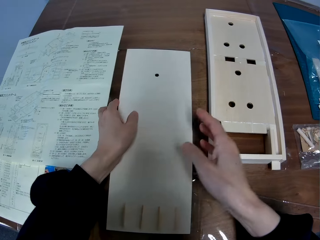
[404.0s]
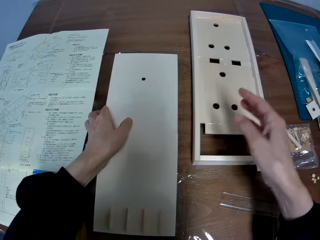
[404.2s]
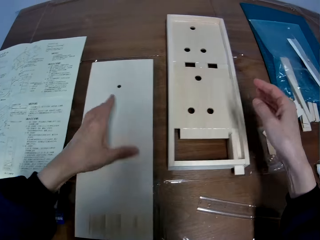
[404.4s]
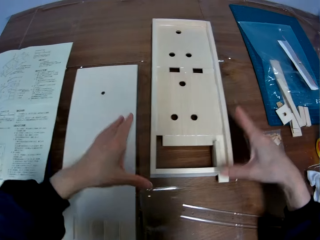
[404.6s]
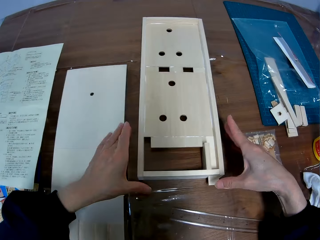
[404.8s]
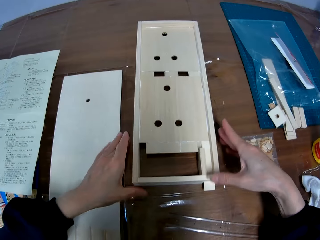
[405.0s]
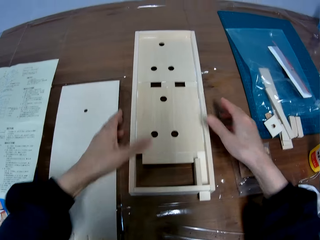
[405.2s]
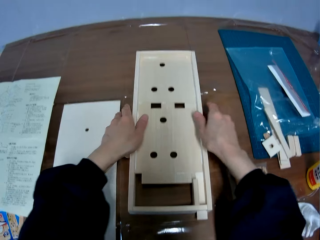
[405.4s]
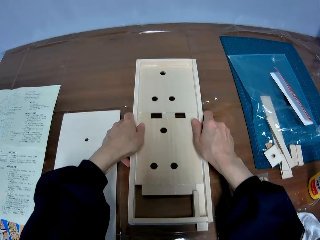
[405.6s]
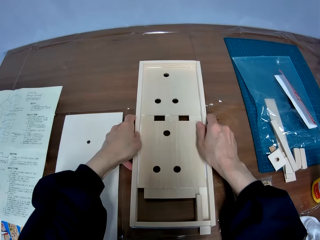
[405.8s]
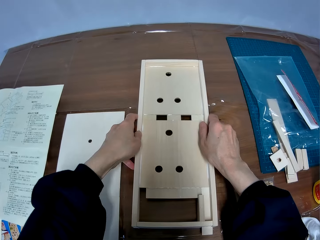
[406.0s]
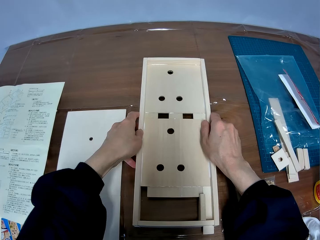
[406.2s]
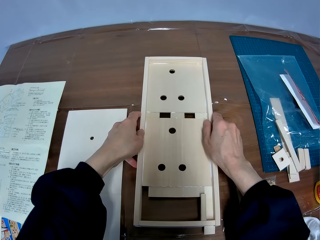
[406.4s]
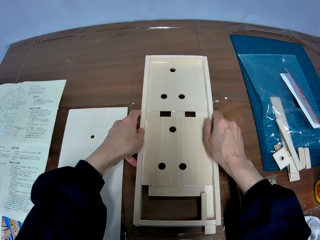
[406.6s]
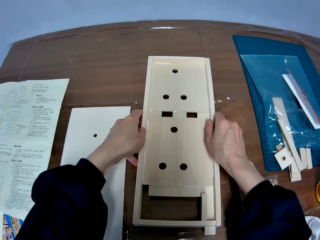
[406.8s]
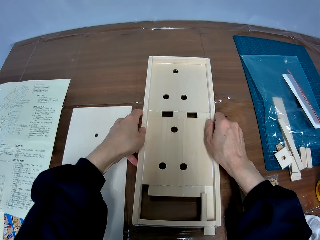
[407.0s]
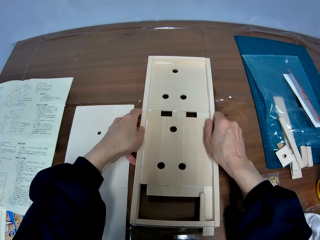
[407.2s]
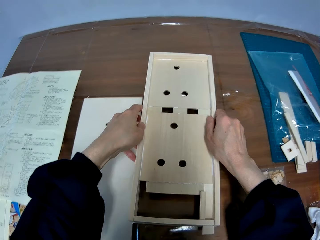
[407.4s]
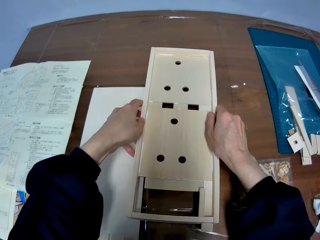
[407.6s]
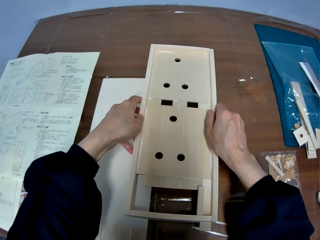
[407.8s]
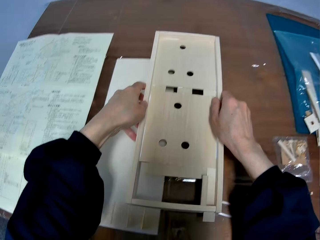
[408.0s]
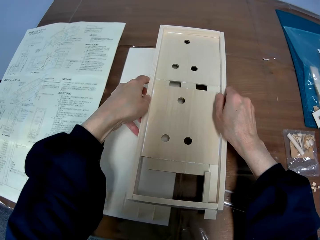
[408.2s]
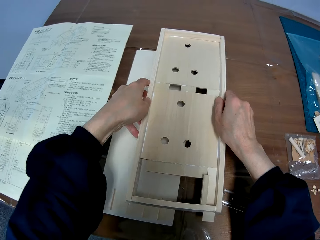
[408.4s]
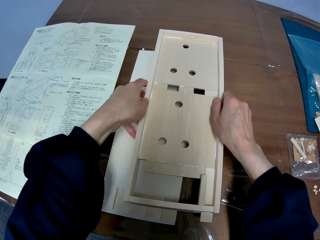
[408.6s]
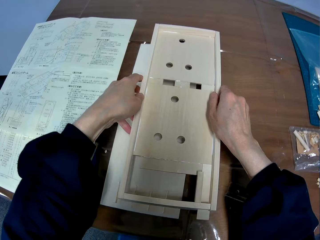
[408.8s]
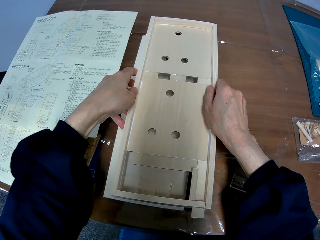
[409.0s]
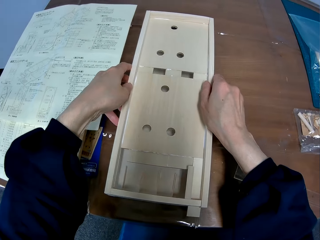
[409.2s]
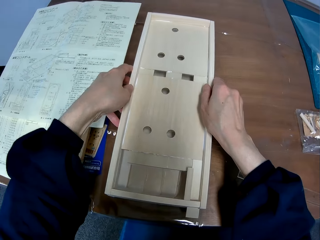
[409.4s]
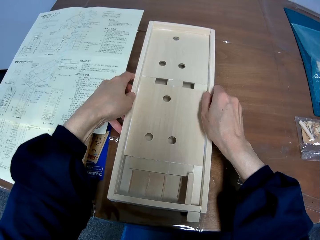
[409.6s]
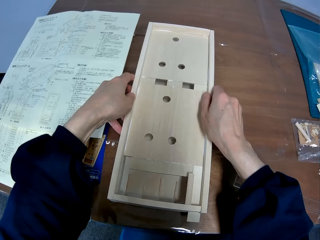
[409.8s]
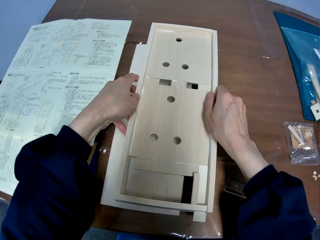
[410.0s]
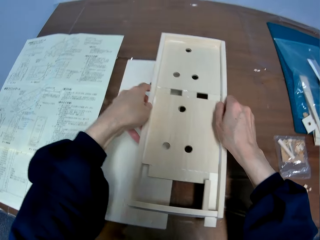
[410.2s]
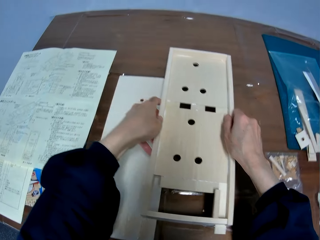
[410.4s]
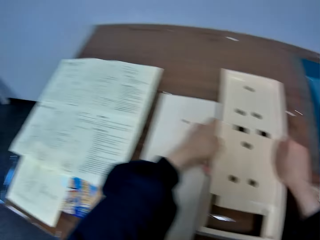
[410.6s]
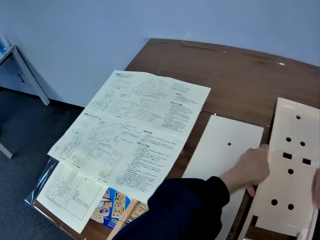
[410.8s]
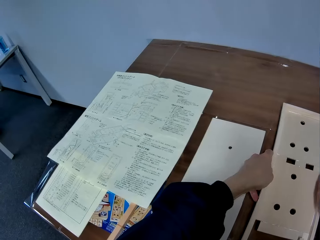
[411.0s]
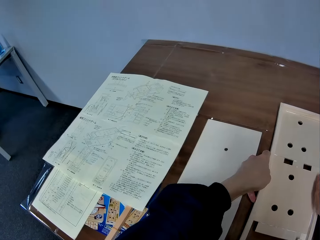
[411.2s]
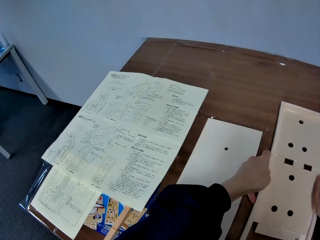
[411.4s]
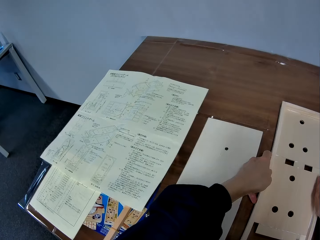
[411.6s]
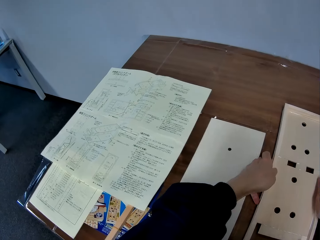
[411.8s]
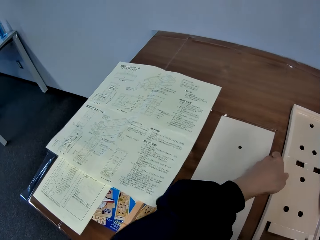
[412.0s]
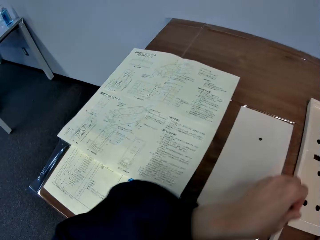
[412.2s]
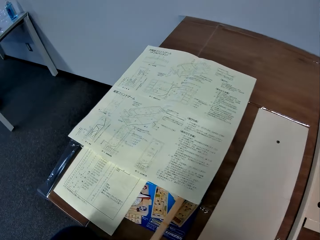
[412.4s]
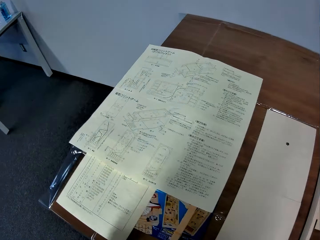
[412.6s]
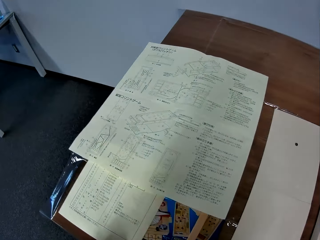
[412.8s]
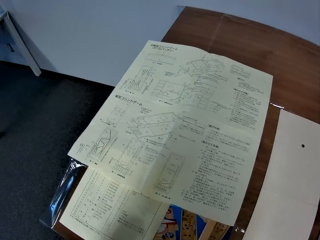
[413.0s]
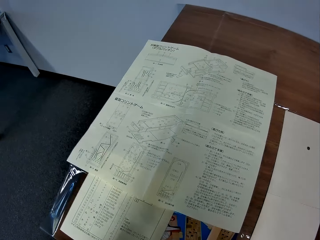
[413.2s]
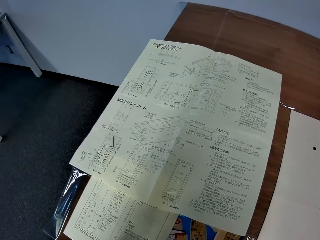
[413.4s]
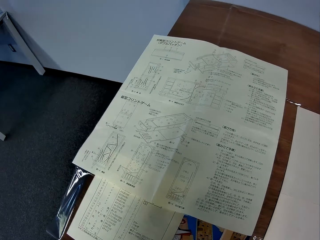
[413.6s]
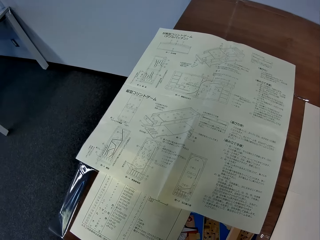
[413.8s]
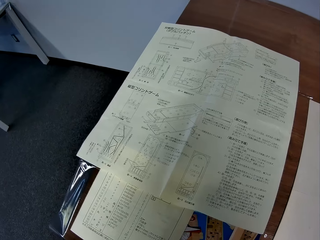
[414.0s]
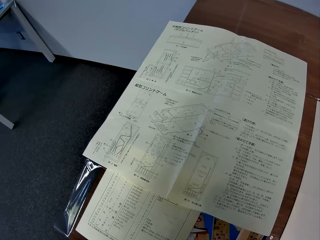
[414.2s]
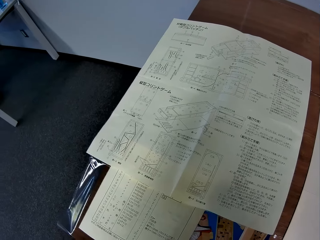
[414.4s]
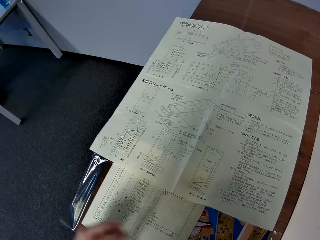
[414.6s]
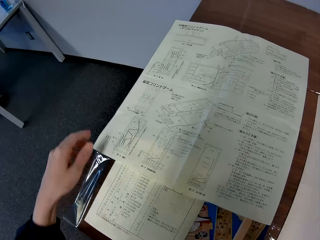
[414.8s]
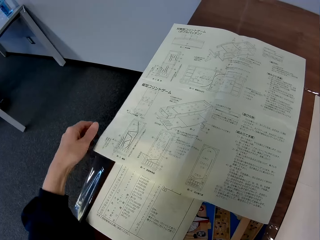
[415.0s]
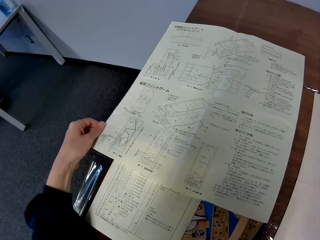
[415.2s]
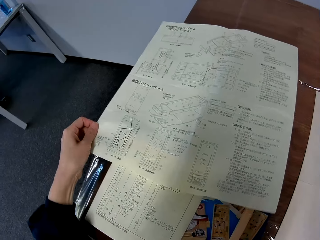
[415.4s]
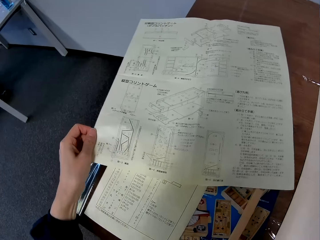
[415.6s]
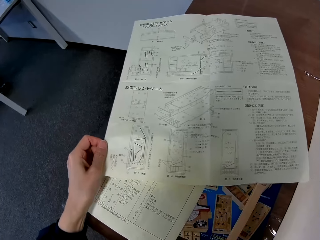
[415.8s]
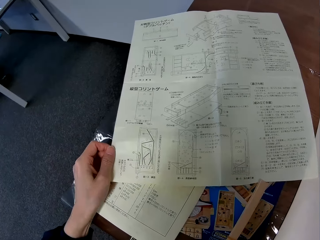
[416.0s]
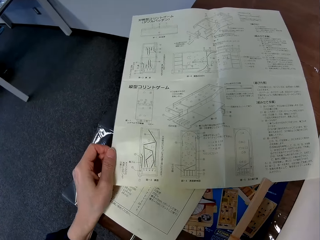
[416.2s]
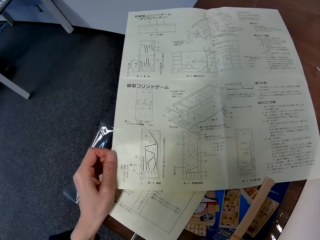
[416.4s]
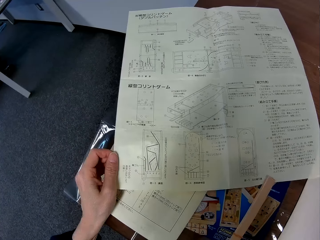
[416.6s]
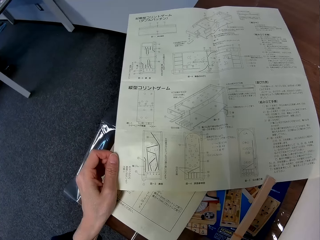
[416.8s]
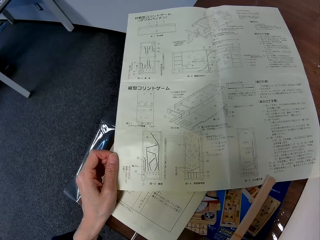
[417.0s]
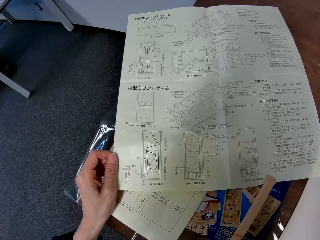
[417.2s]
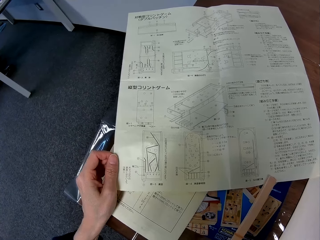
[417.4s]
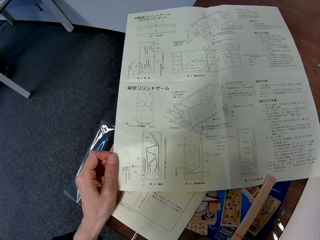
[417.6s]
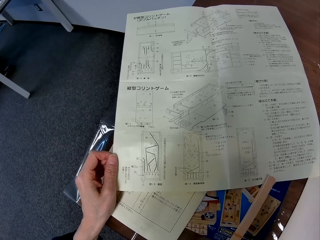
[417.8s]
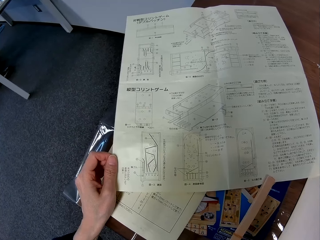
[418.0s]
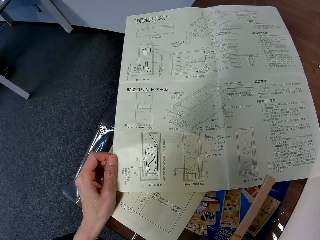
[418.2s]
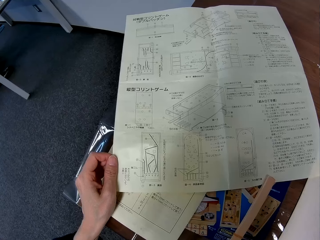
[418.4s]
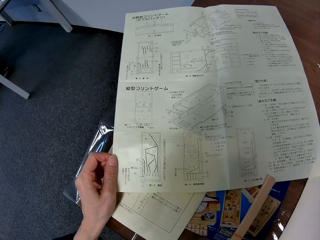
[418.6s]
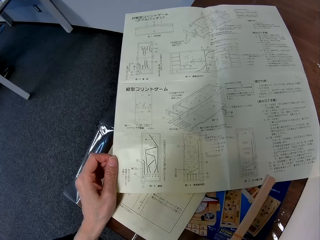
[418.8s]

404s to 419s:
The camera wearer picks the wooden pinball board. He moves a part of the mechanical model on the table over the other part on the table. He places the wooden pinball board on the wooden board, lifts the wooden pinball board and places the wooden pinball board on the table. He looks at the instructor manual. He pulls the instructor manual. He moves the manual on the table with his left hand. He holds the instructor manual.

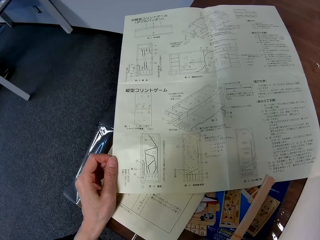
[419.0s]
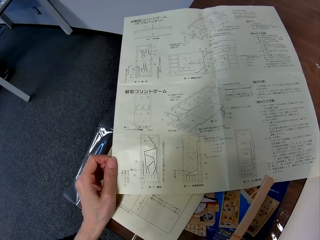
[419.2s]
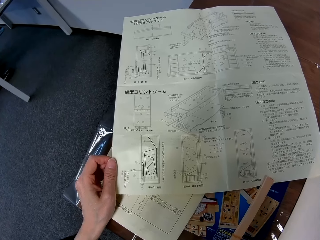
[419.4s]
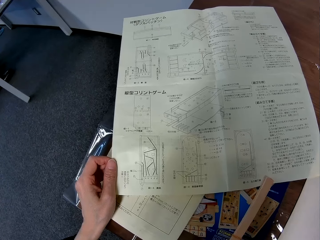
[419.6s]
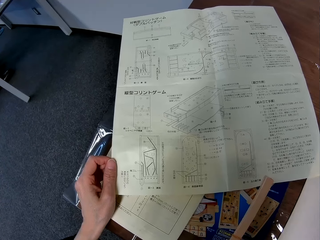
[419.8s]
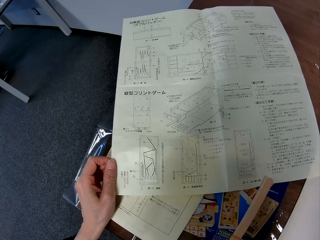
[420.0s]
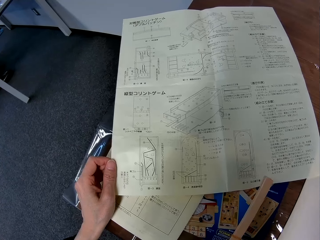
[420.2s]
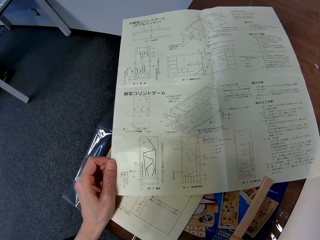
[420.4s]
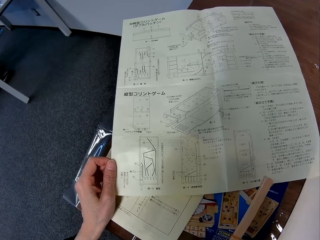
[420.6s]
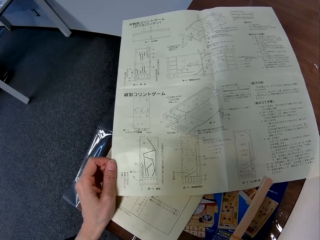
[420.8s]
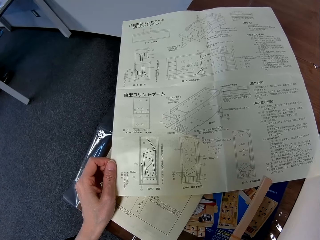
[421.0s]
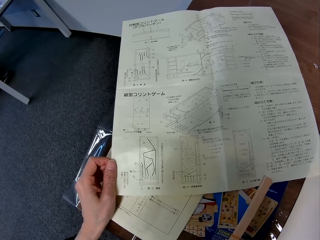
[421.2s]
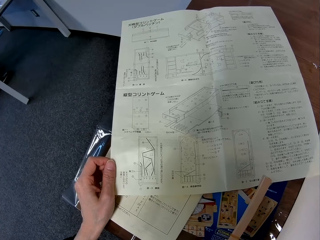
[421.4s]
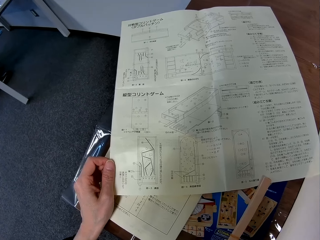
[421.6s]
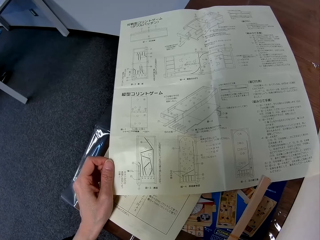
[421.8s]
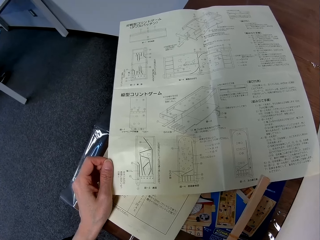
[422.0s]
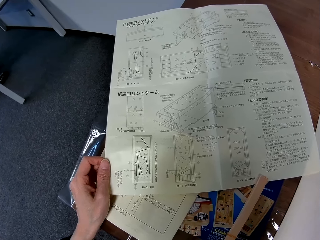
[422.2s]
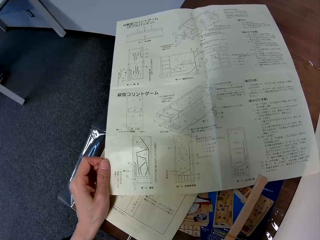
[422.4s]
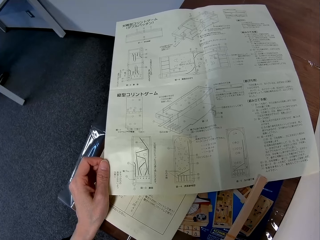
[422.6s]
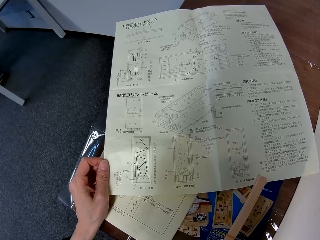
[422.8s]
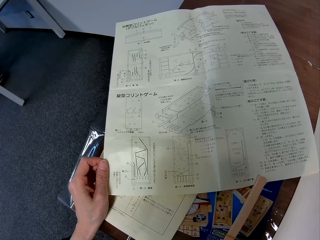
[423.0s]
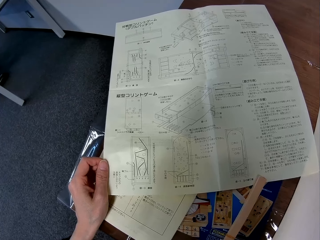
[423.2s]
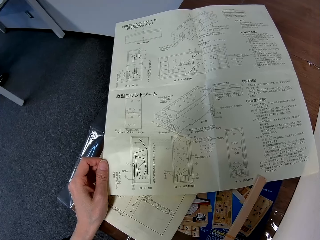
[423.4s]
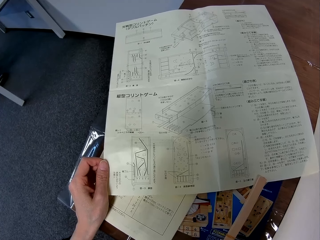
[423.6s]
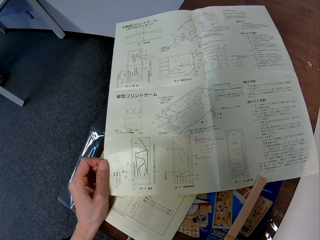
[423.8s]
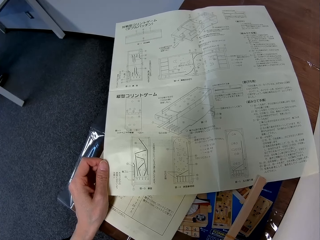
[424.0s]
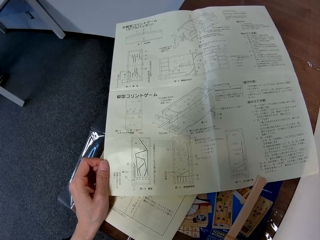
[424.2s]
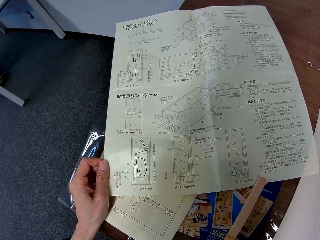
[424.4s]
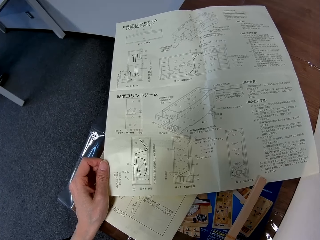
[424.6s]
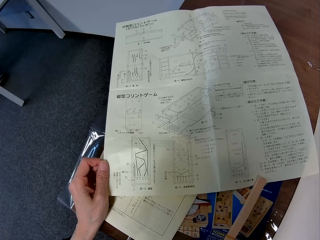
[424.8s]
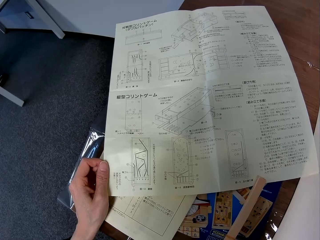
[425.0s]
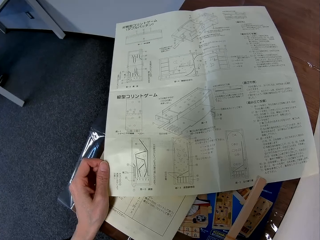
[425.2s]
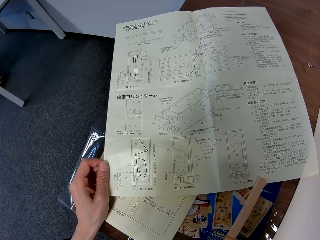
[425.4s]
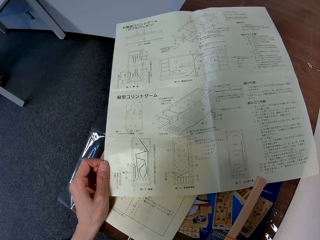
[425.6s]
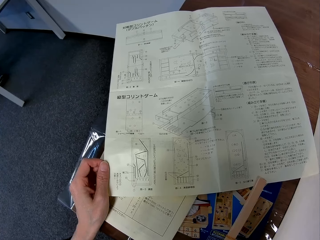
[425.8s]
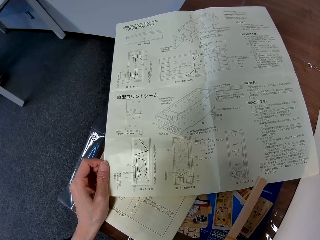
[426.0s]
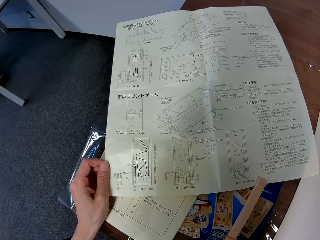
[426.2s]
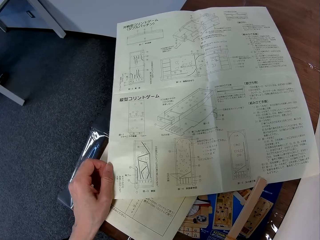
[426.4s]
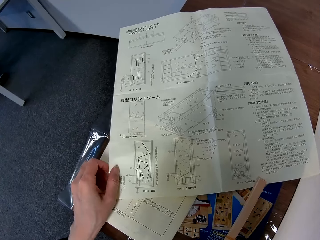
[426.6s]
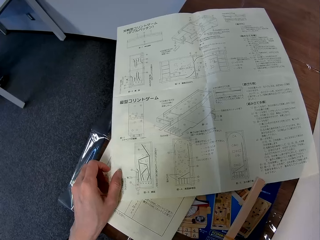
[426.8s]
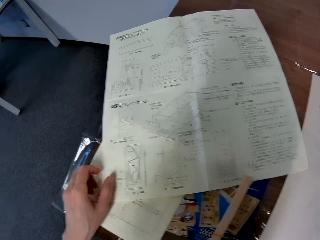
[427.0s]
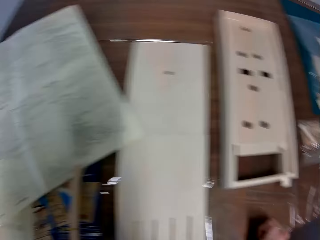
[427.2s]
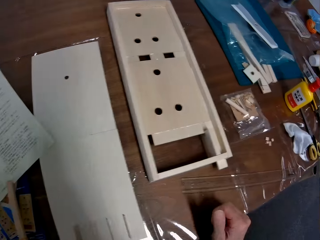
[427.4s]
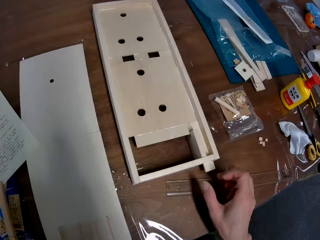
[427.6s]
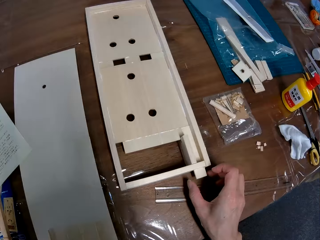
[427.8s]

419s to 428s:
The camera wearer unhands the instructor manual.
